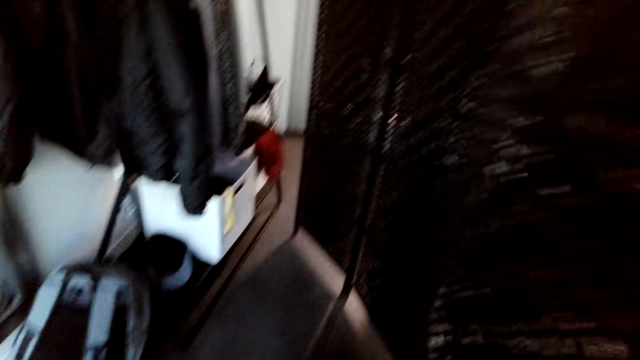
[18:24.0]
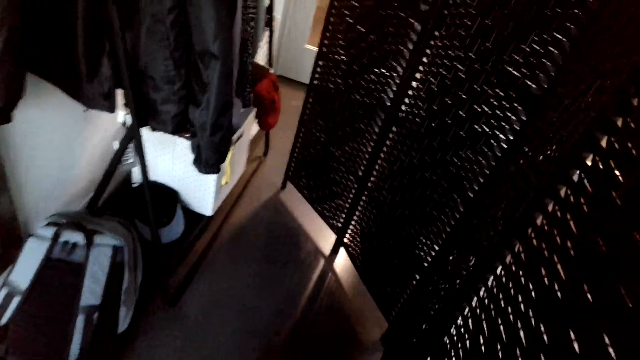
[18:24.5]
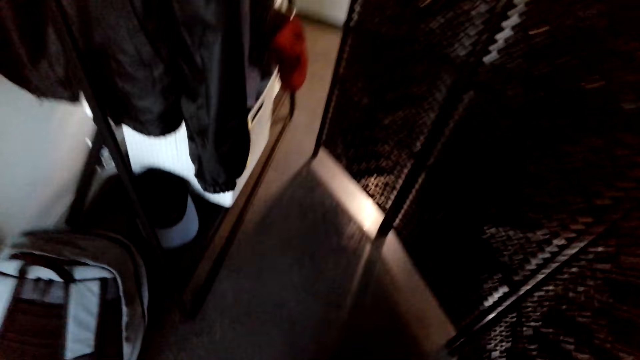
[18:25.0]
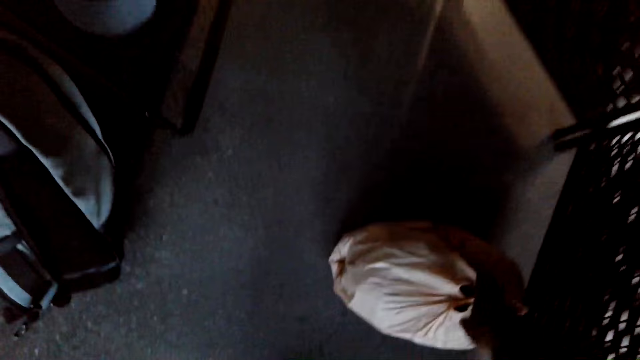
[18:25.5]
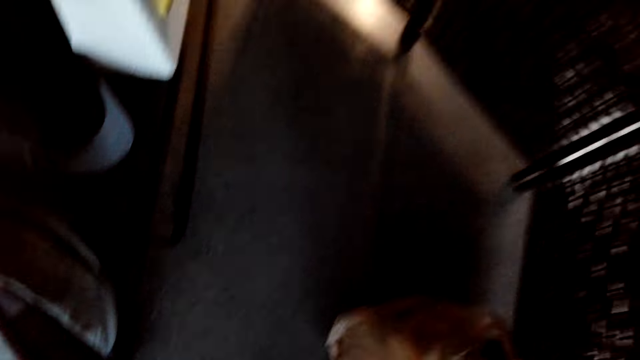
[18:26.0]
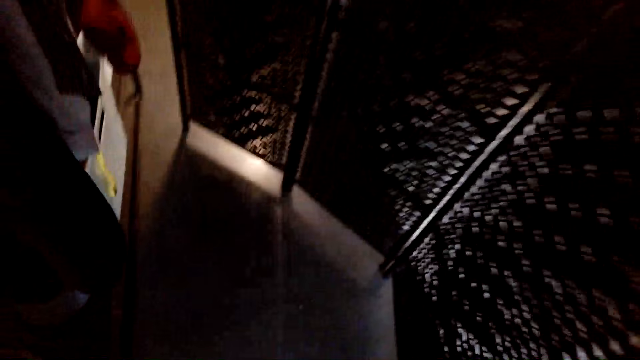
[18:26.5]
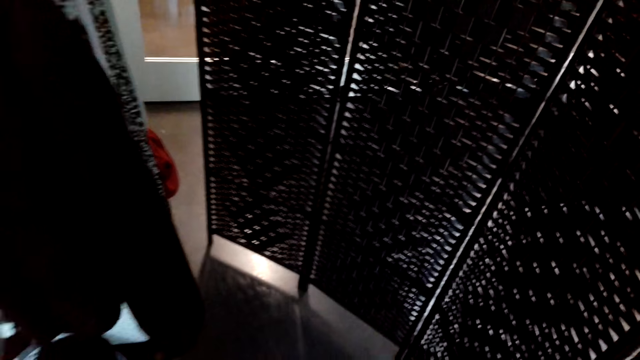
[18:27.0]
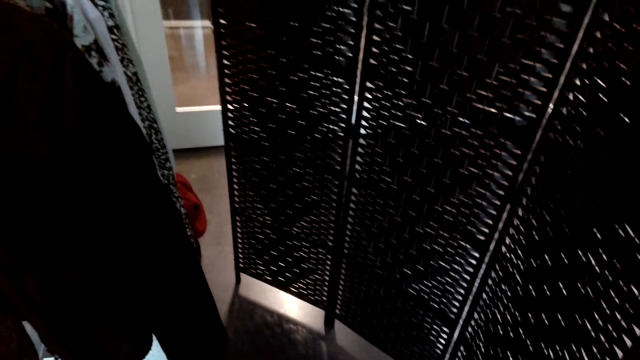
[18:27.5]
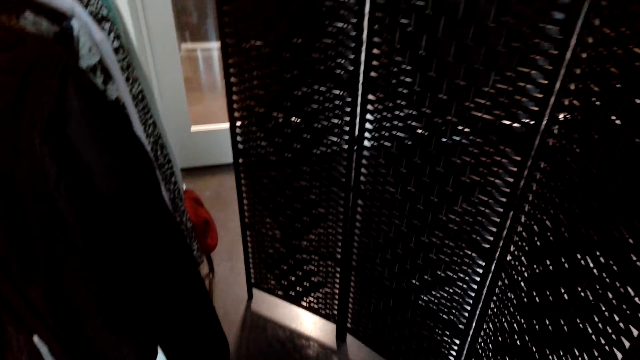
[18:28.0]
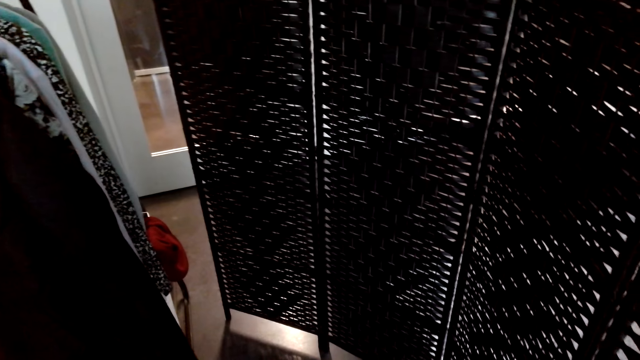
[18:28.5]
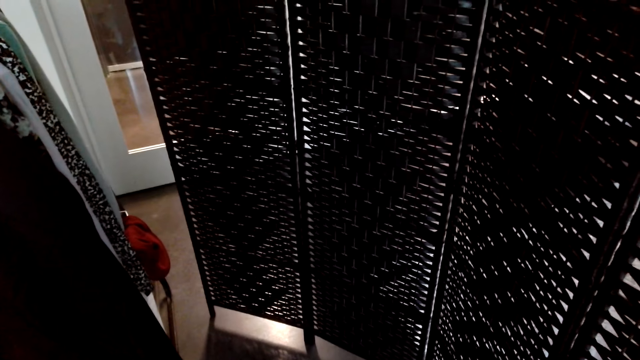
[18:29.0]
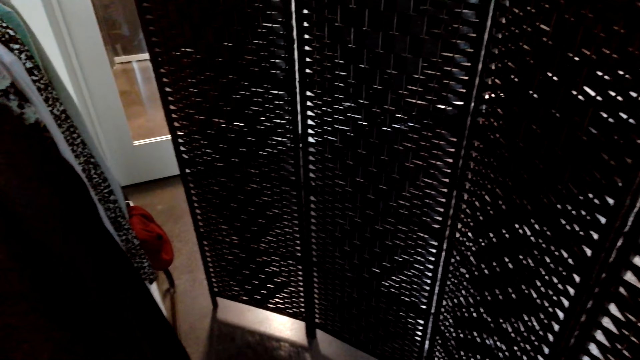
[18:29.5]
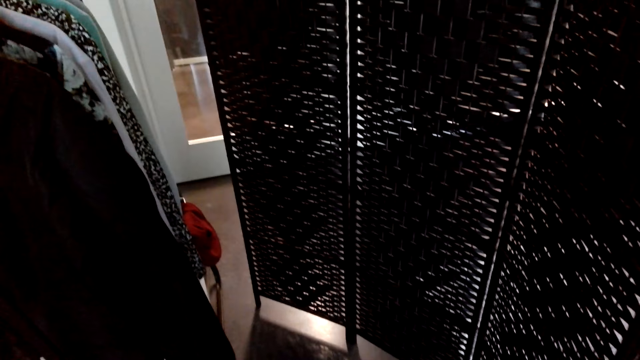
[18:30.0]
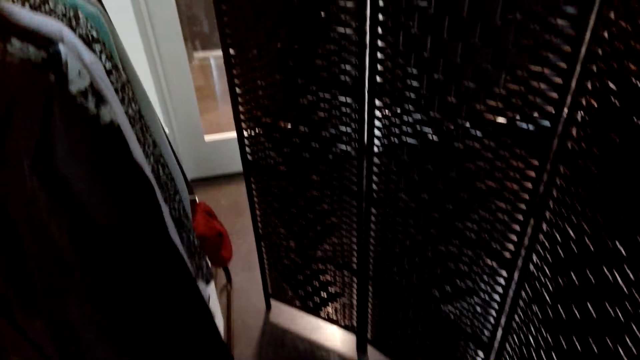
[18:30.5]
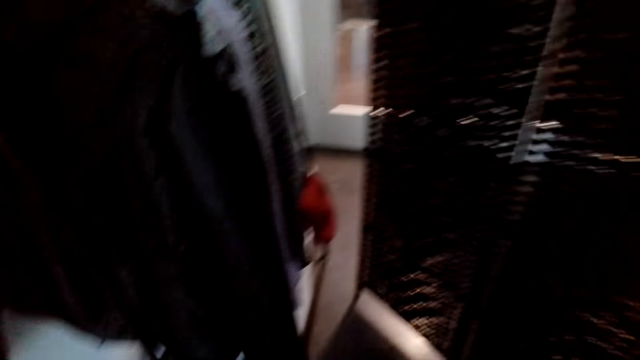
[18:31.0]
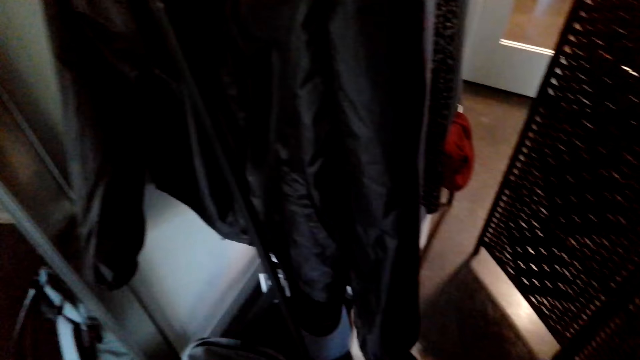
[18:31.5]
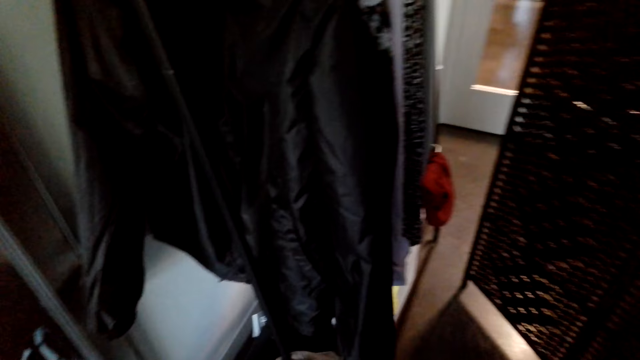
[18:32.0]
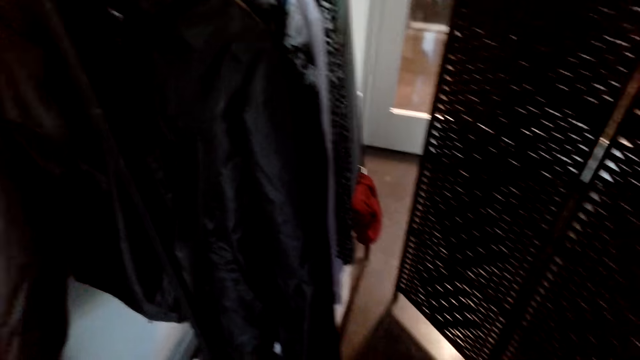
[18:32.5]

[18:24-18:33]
The camera wearer looks around the house. They pick a paper bag from the floor.

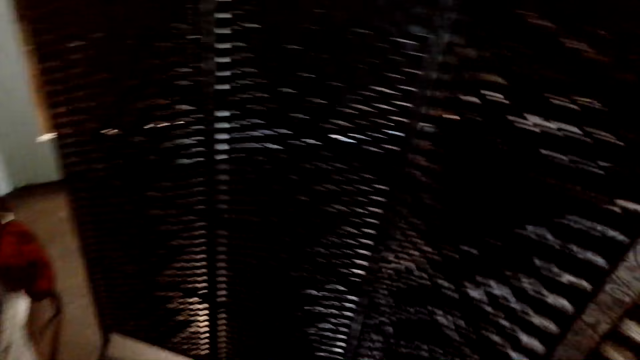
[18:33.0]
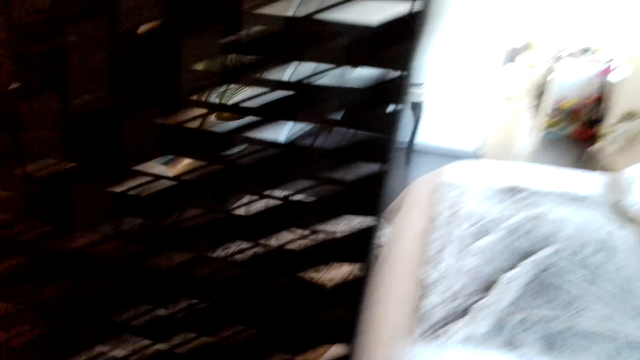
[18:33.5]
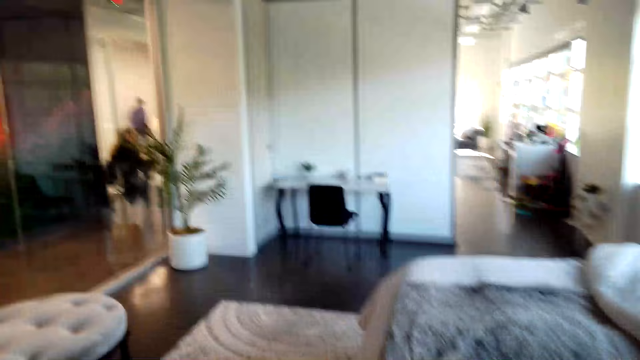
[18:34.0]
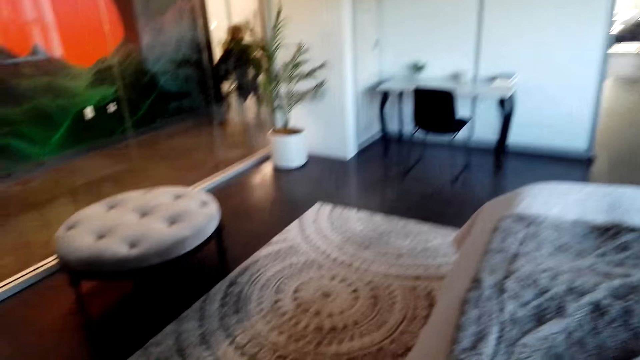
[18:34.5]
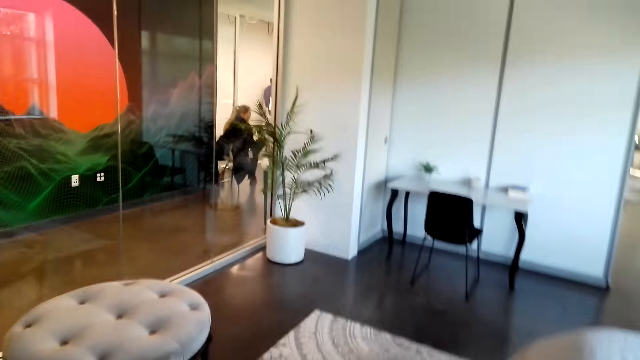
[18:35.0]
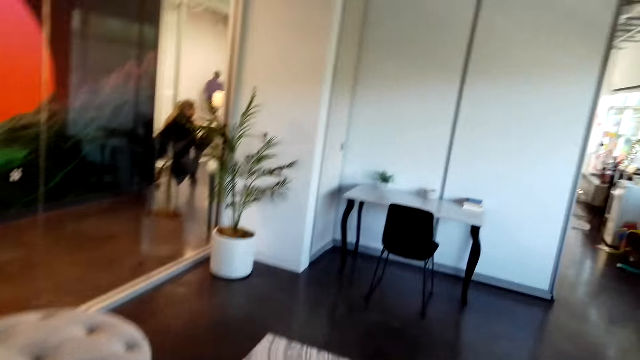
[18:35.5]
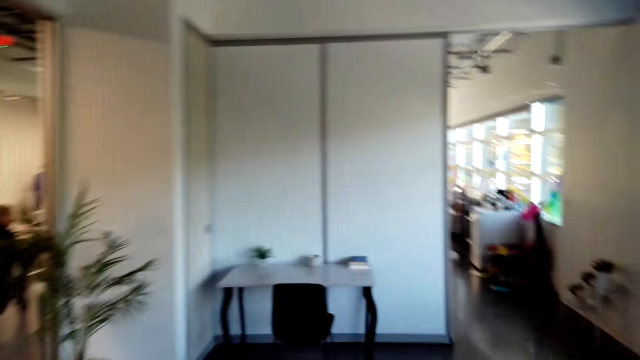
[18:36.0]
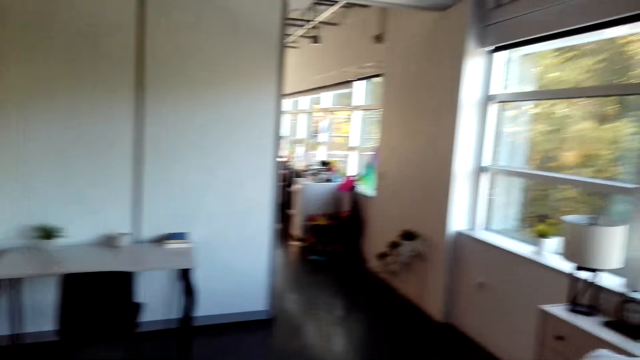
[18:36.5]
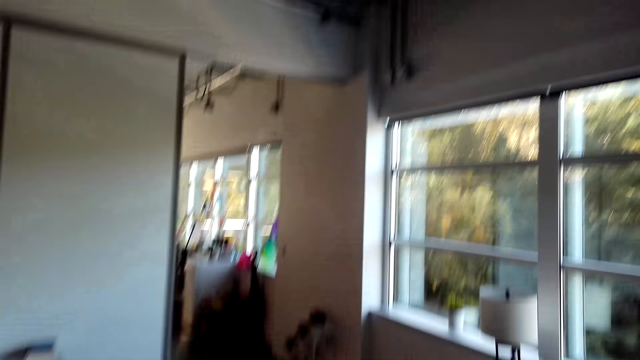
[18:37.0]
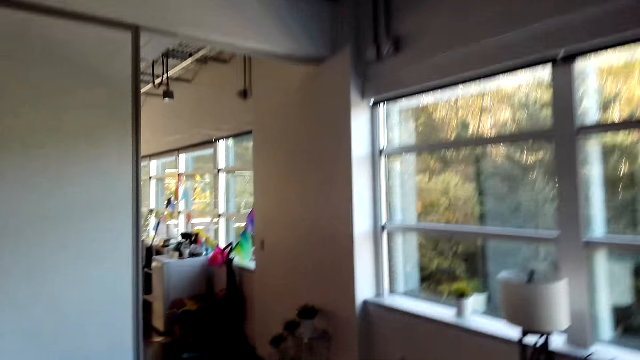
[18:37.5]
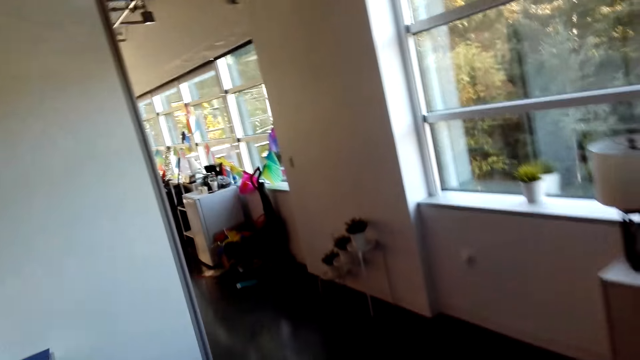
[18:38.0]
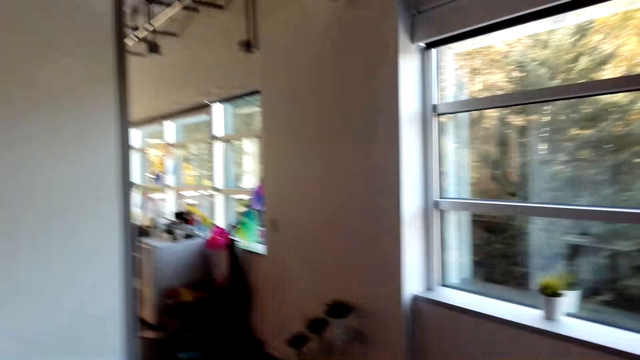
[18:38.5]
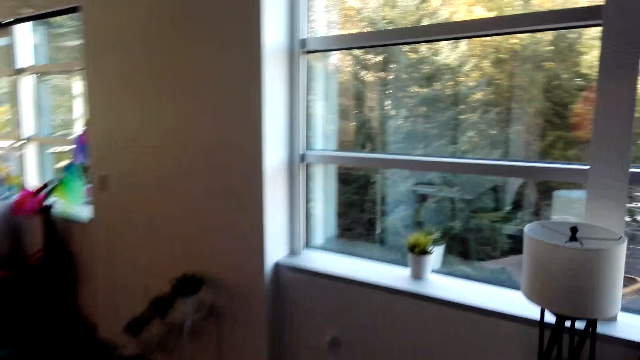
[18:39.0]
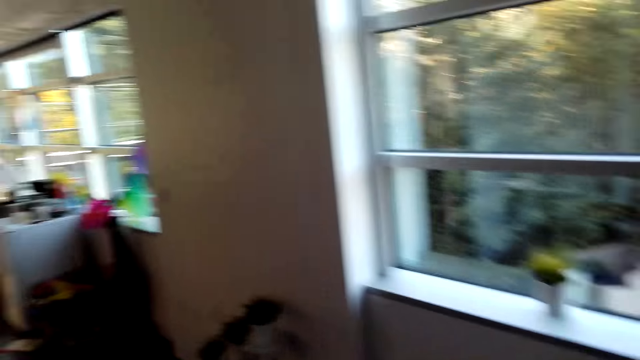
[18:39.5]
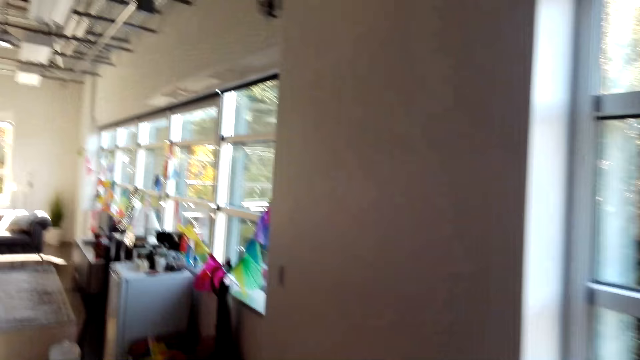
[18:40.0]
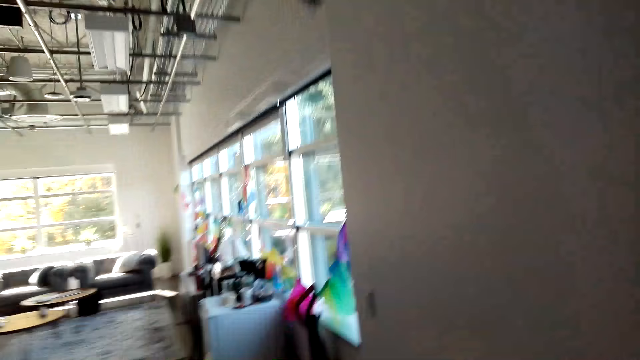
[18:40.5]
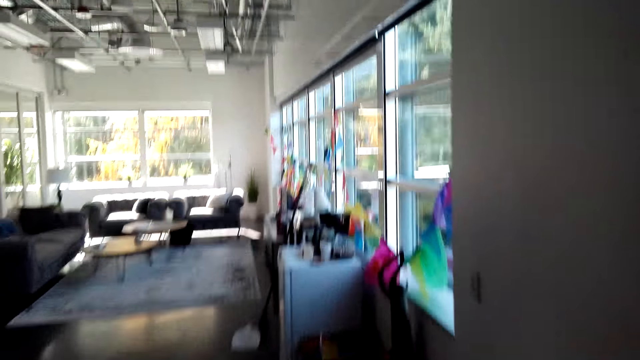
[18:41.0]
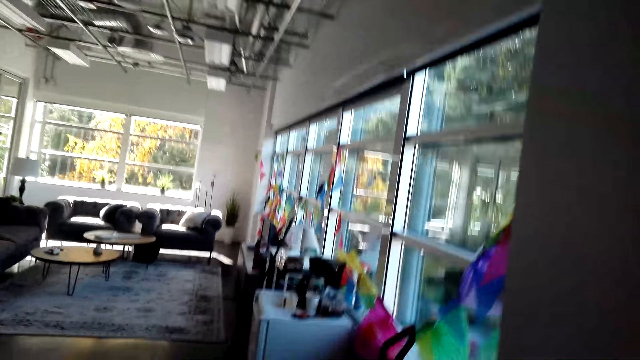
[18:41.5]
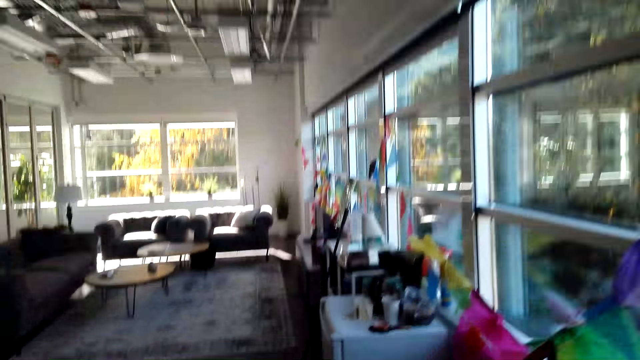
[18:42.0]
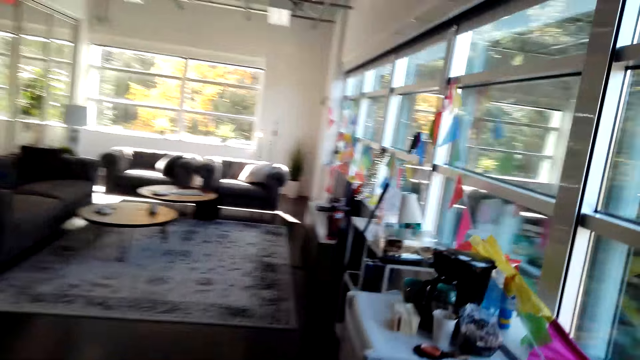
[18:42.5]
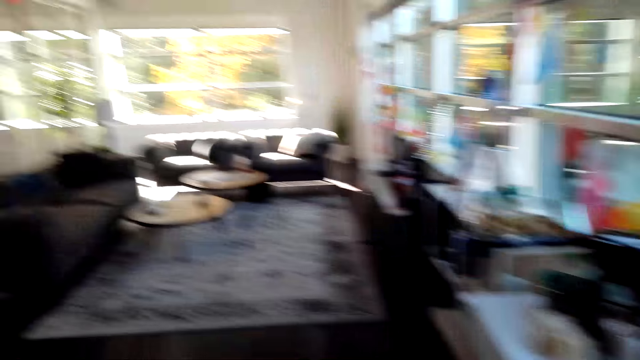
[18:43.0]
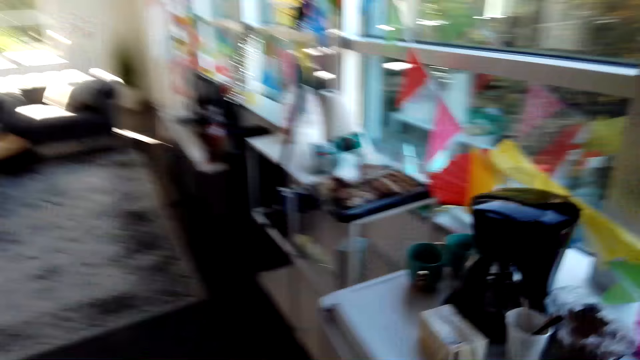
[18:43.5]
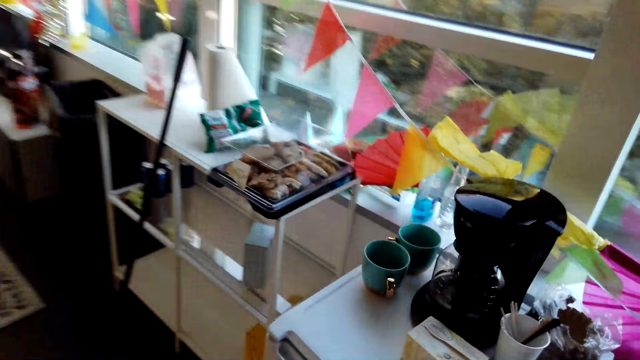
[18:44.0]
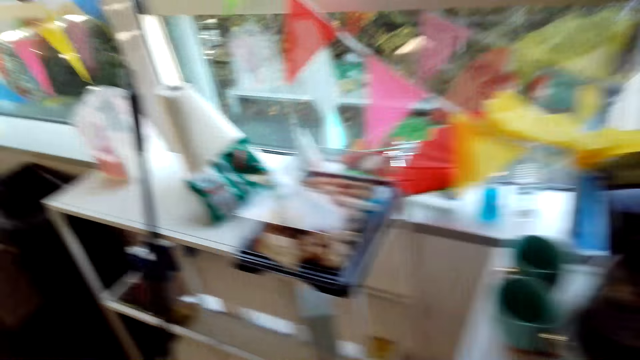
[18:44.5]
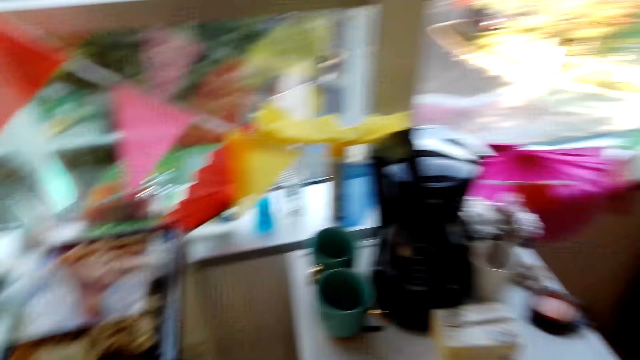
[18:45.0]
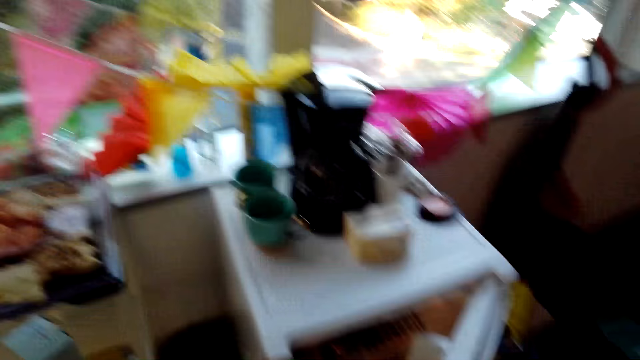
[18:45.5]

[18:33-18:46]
The camera wearer walks around the house. They dialogue with a person.
